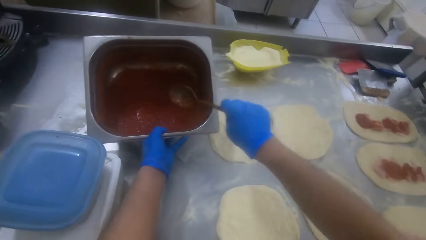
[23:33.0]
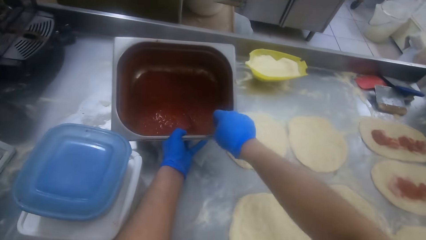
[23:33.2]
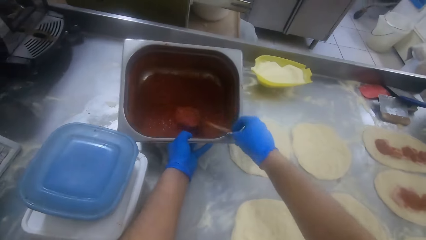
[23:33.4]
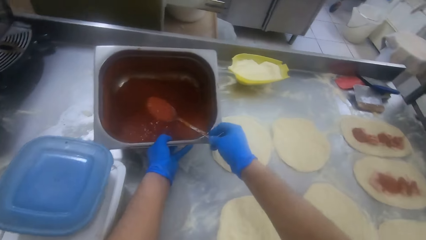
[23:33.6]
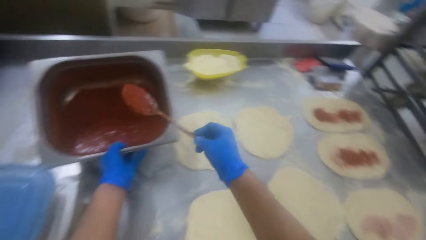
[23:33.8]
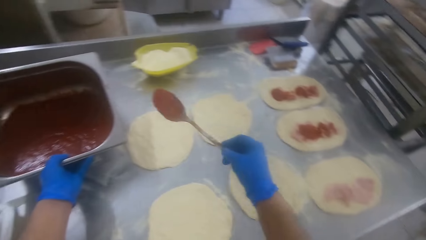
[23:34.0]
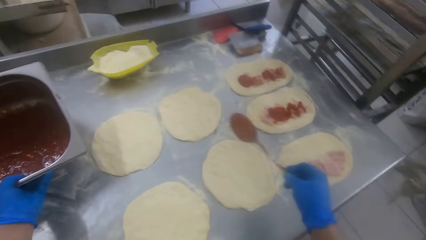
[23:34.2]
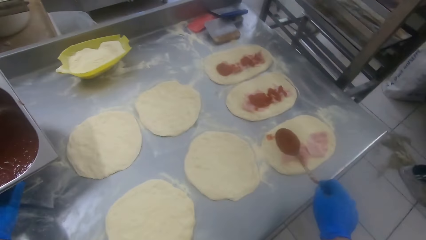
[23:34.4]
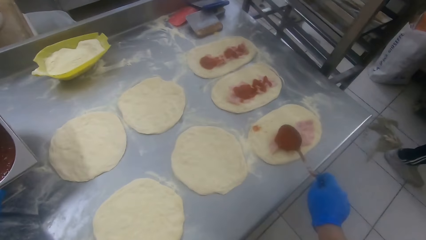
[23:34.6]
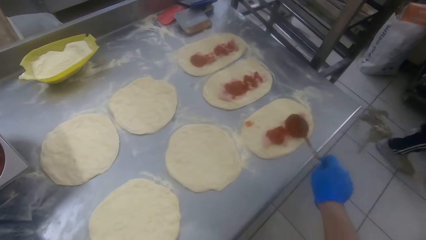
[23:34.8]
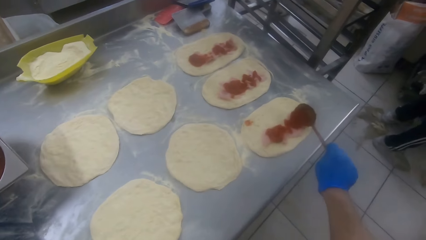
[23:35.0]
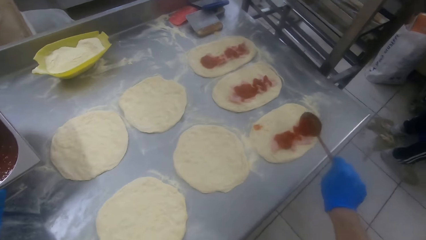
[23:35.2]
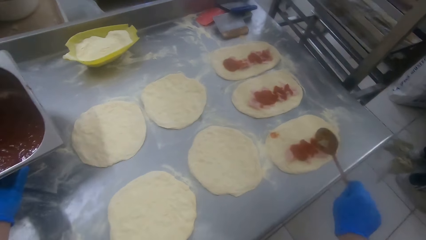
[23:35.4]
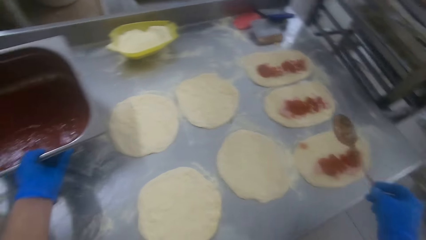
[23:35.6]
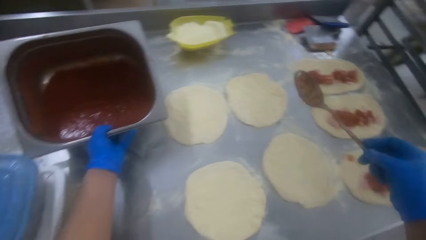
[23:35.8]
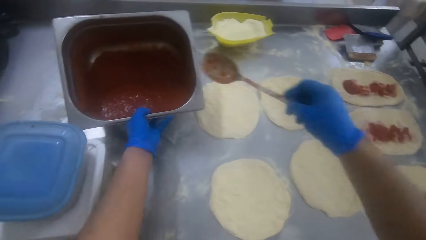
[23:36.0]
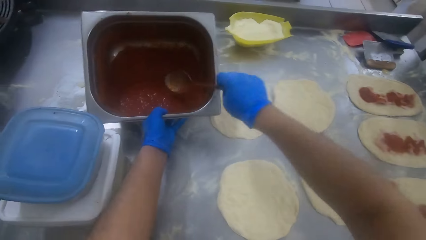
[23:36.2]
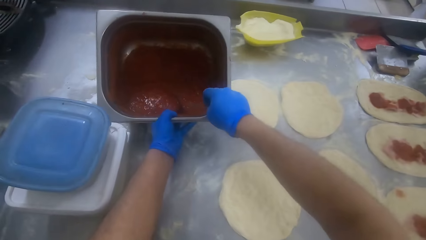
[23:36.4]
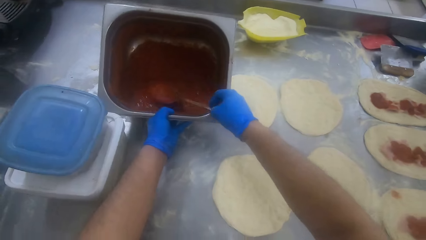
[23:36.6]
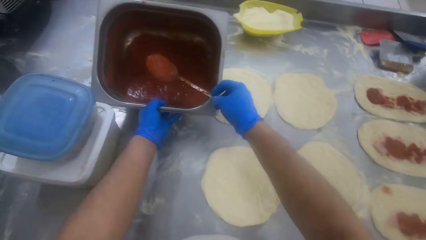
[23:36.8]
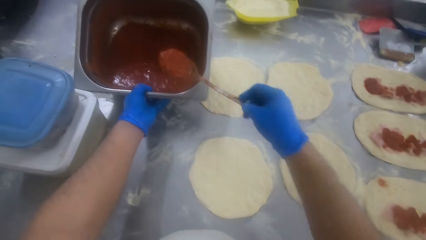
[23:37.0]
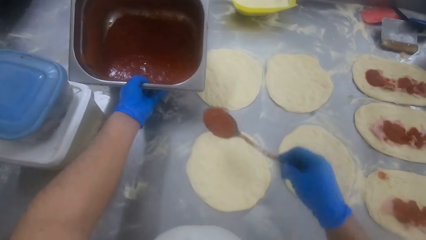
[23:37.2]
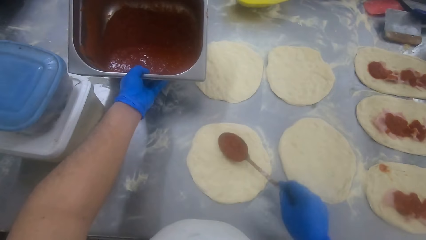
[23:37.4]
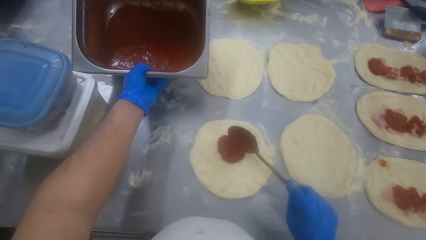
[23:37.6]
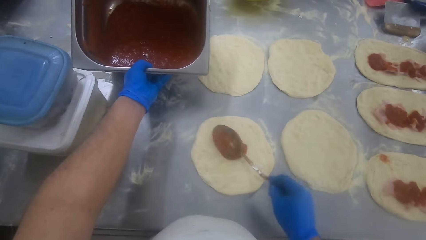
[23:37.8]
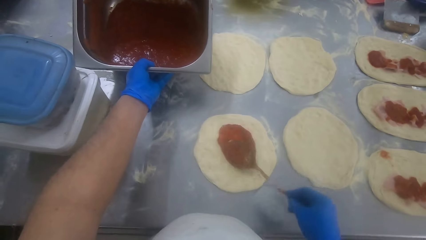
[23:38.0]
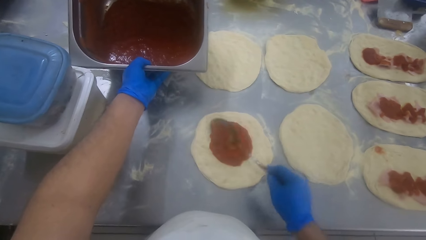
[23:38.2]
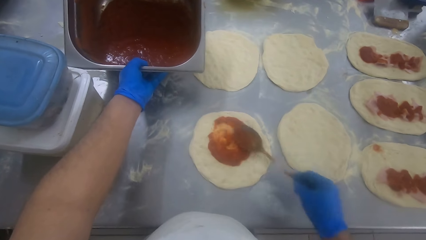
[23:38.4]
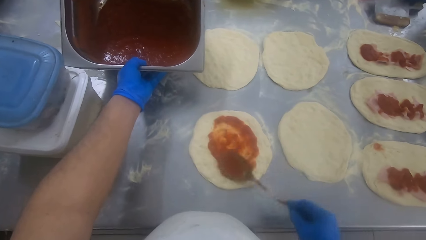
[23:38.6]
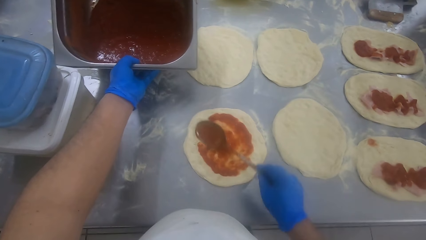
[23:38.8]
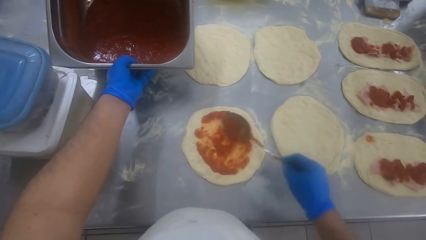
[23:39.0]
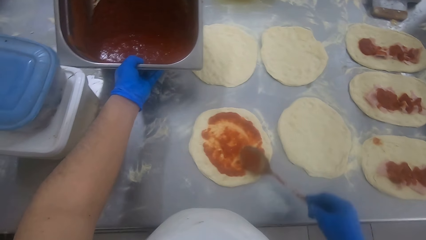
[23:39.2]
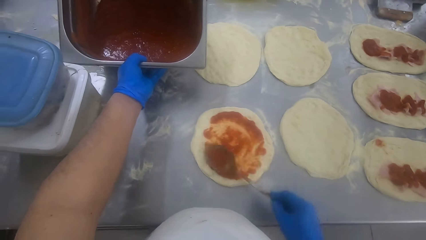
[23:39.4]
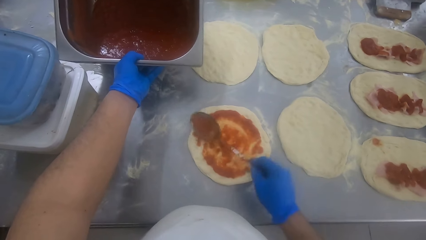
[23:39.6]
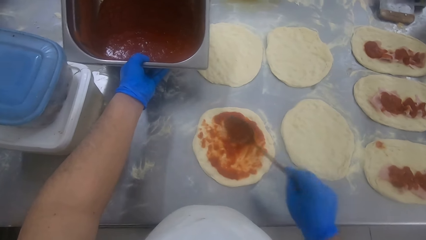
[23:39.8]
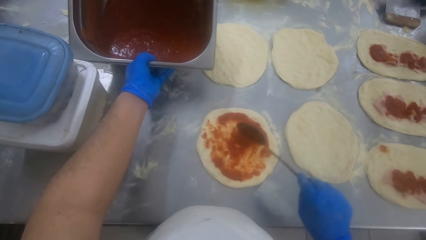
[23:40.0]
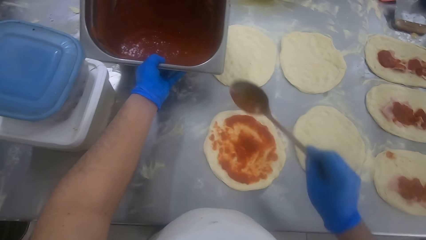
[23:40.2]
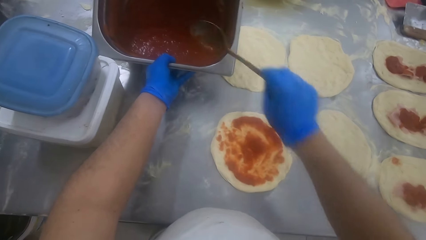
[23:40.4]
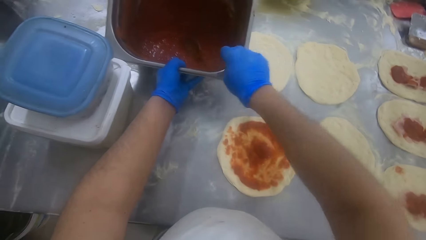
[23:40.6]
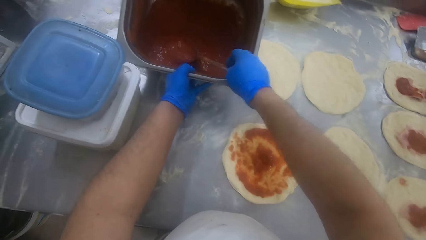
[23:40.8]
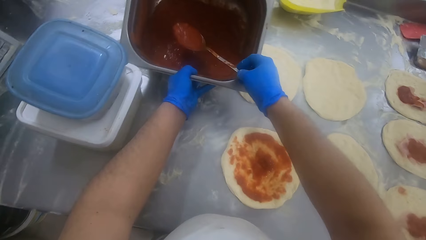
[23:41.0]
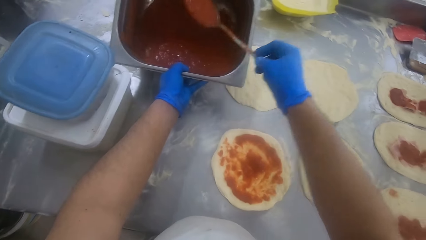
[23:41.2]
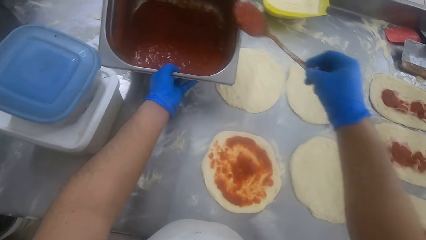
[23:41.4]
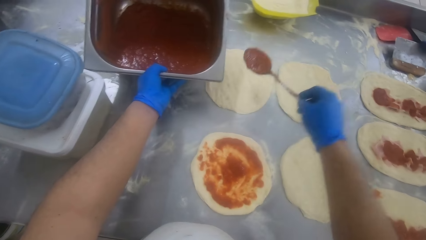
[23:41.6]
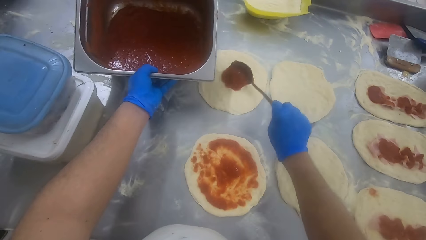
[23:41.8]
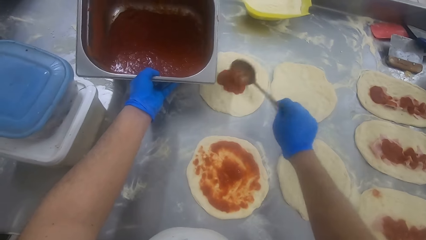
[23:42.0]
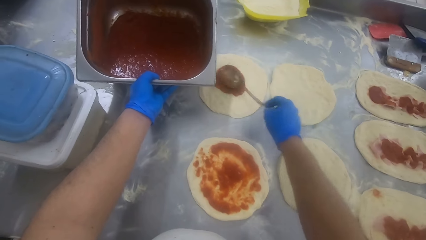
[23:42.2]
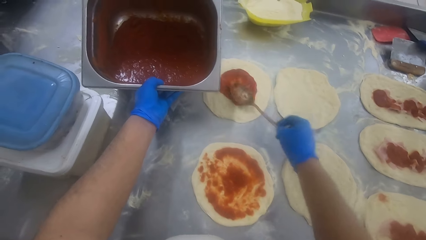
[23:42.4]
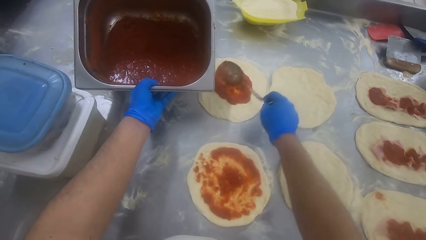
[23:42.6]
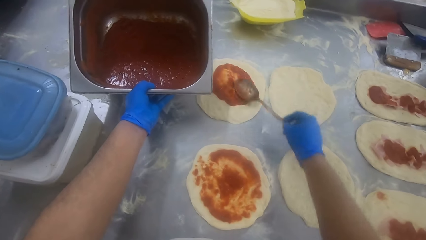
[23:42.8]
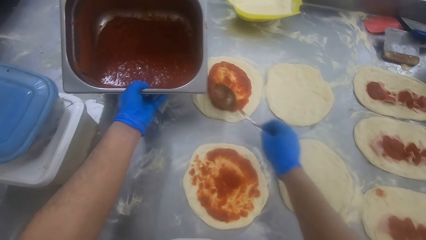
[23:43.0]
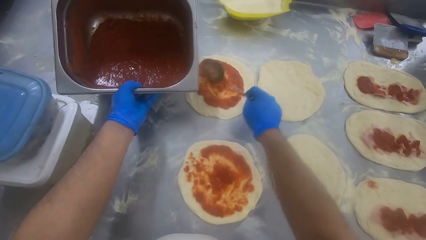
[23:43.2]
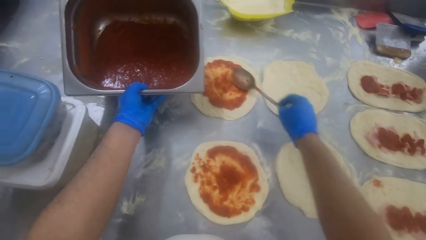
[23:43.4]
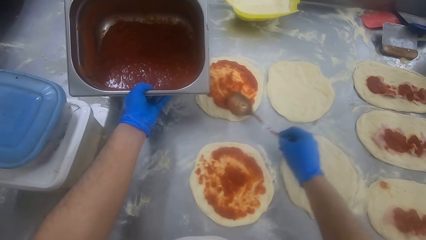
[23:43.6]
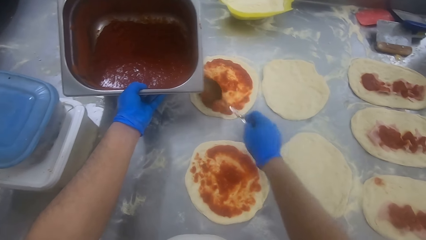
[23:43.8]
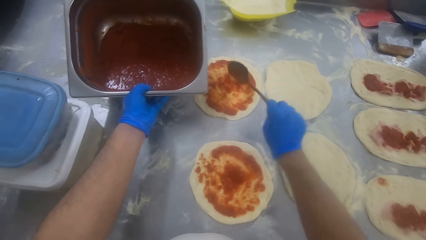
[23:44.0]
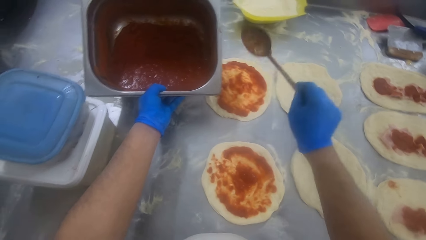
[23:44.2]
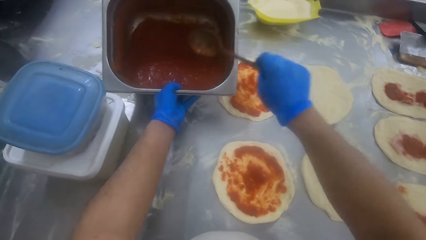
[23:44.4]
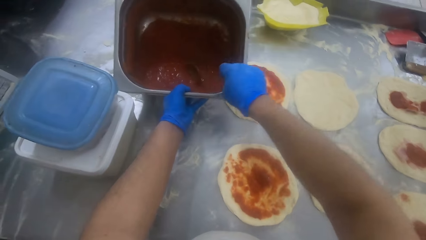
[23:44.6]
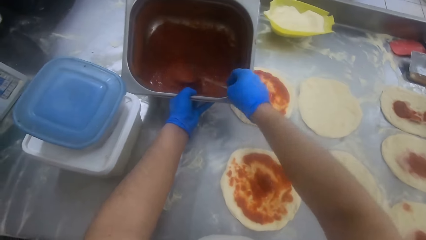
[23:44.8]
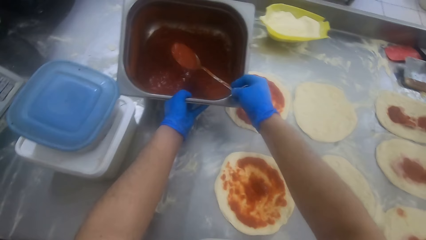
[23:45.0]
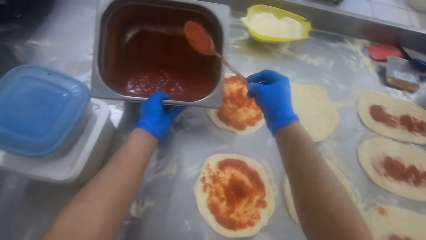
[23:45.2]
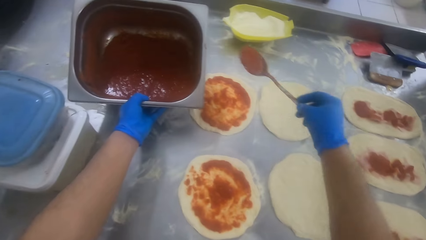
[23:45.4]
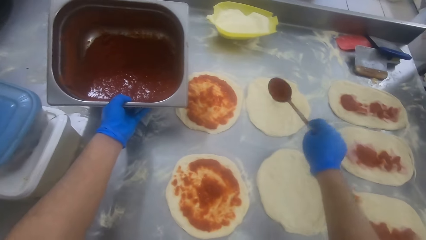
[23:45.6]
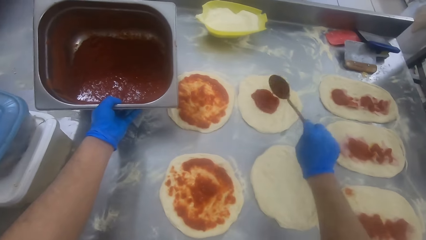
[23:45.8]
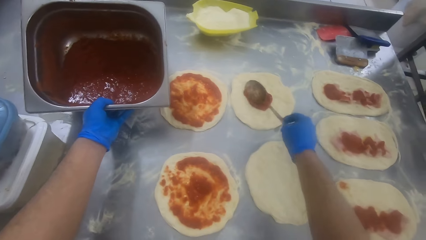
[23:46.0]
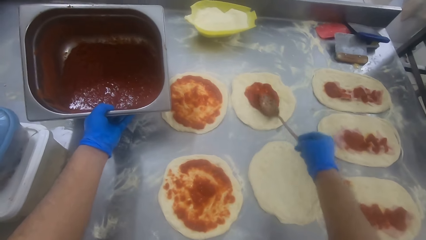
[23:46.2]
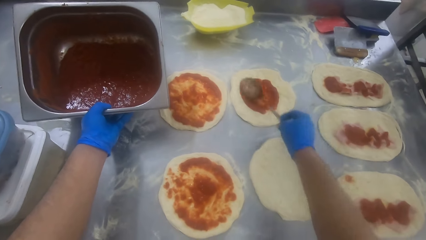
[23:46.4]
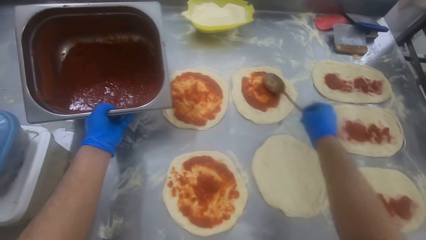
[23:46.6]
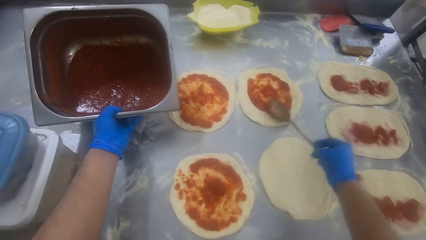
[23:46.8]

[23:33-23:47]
The camera wearer scoops soup from the container with the spoon in his right hand. He pours the soup on a dough on the kneading table with the soup in his right hand. He scoops the soup from the container with the spoon in his right hand. He pours the soup on the dough on the kneading table with the soup in his right hand. He spreads the soup on the dough with the spoon in his right hand. He scoops the soup from the container with the spoon in his right hand. He pours the soup on the dough on the kneading table with the soup in his right hand. He spreads the soup on the dough with the spoon in his right hand. He scoops the soup from the container with the spoon in his right hand. He does it again. He spreads the soup on the dough with the spoon in his right hand.
